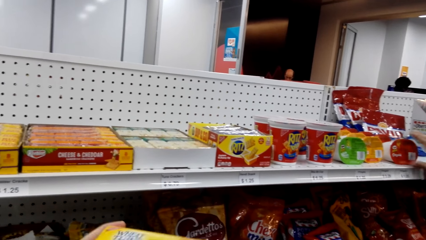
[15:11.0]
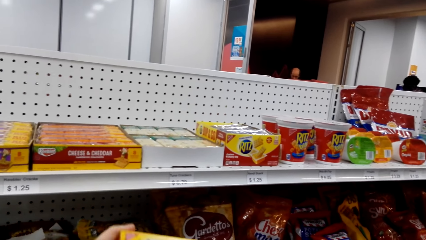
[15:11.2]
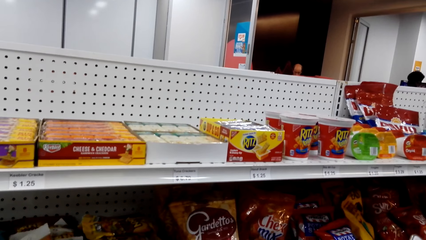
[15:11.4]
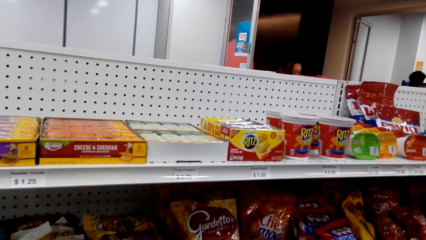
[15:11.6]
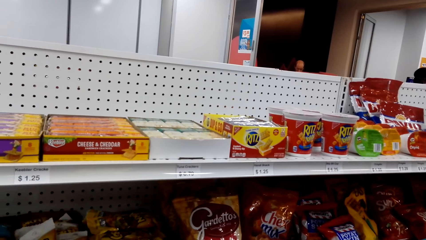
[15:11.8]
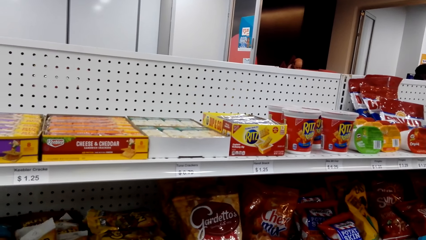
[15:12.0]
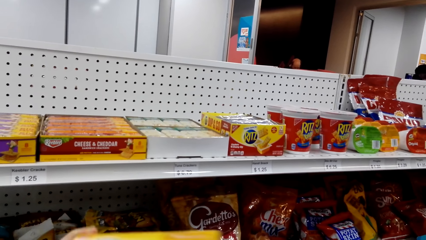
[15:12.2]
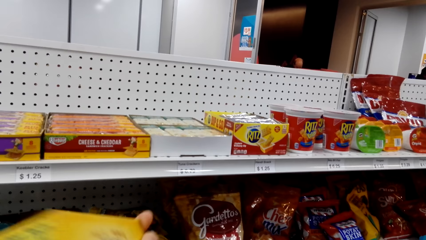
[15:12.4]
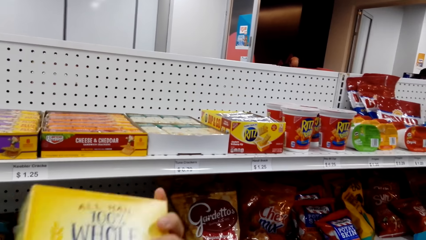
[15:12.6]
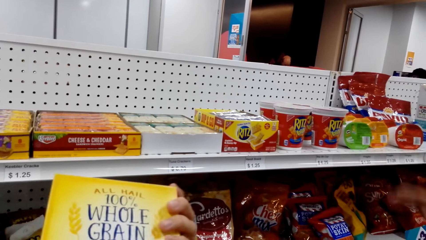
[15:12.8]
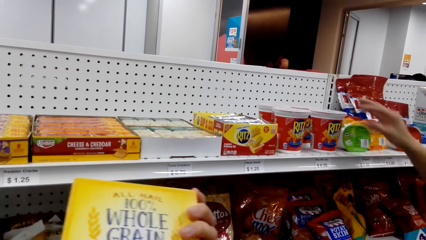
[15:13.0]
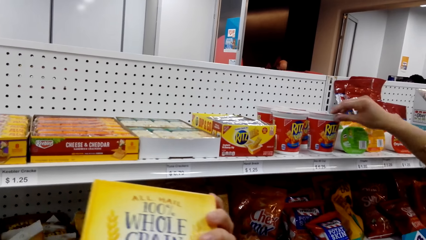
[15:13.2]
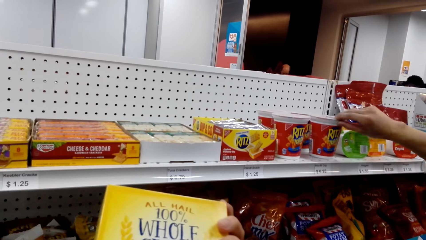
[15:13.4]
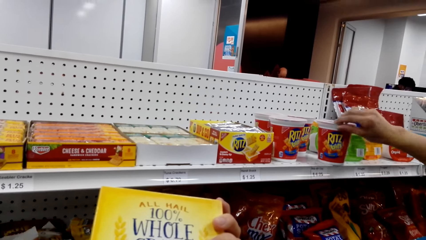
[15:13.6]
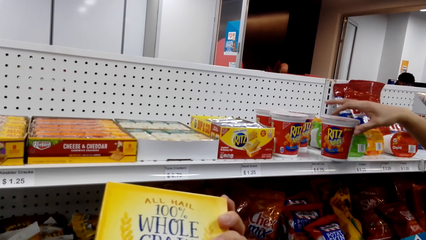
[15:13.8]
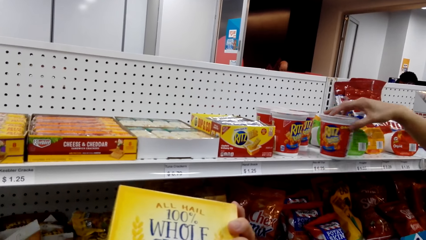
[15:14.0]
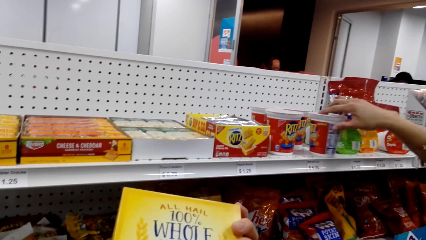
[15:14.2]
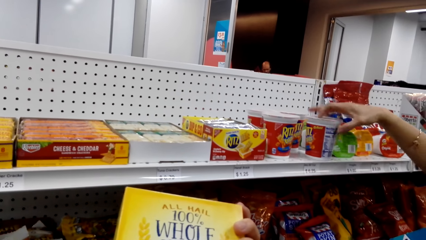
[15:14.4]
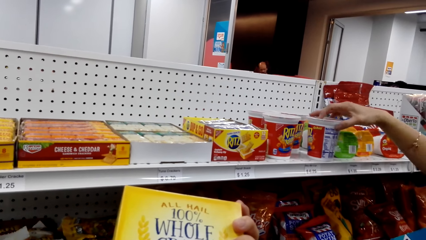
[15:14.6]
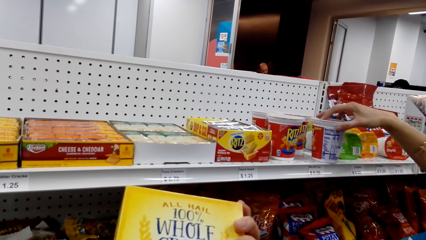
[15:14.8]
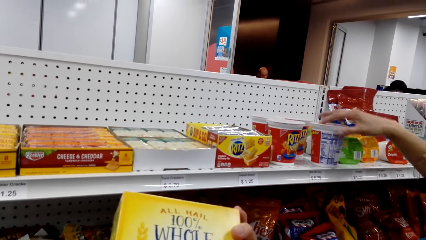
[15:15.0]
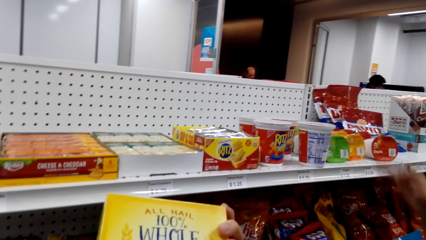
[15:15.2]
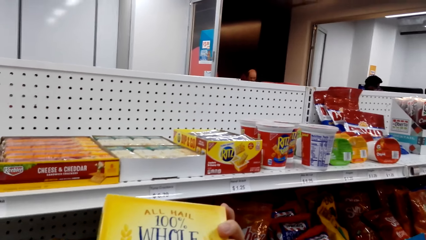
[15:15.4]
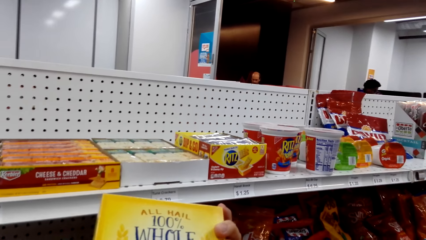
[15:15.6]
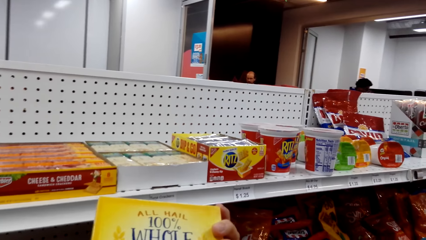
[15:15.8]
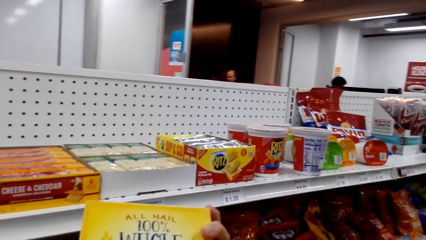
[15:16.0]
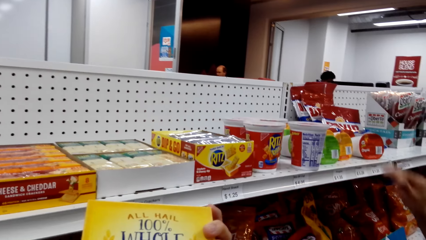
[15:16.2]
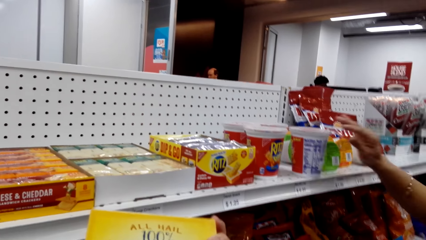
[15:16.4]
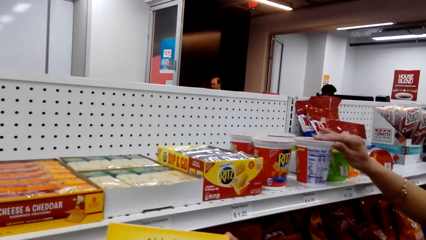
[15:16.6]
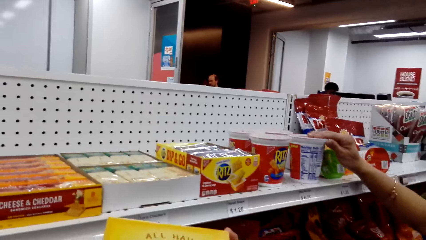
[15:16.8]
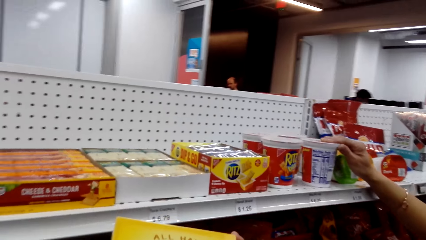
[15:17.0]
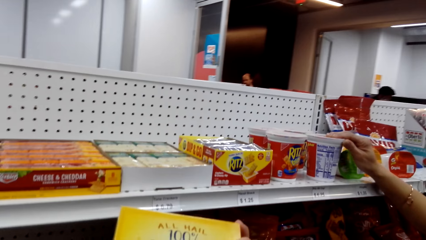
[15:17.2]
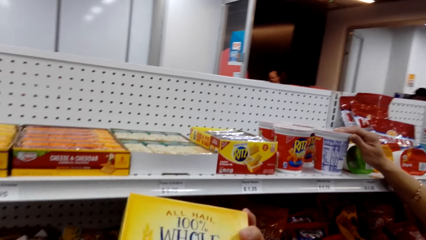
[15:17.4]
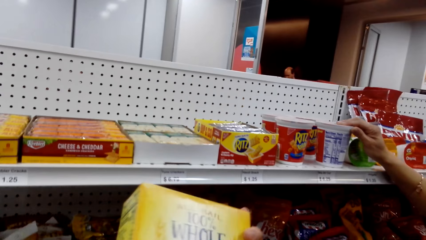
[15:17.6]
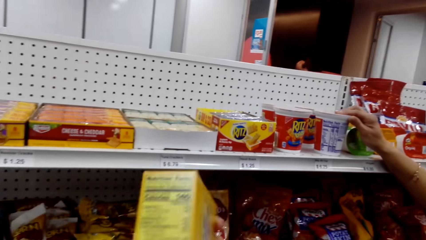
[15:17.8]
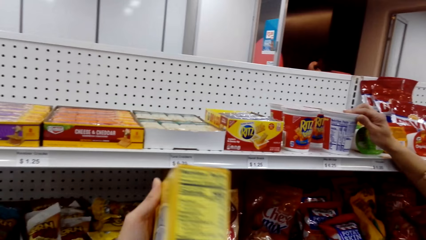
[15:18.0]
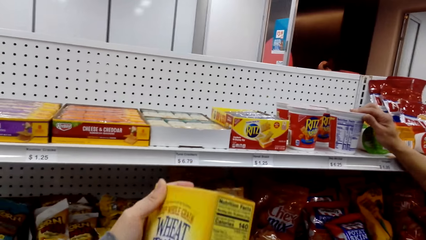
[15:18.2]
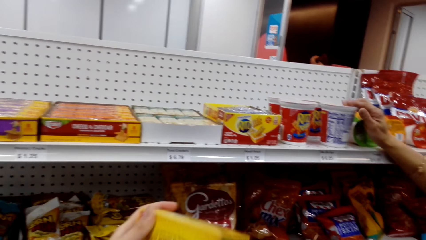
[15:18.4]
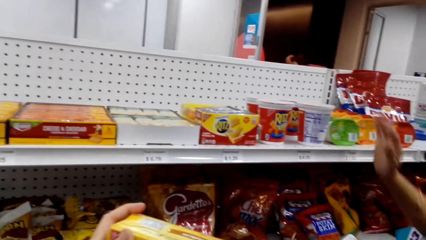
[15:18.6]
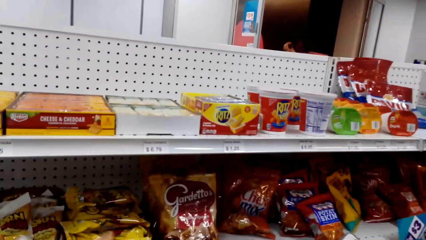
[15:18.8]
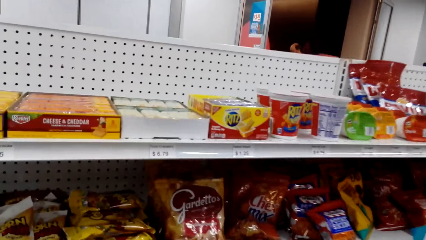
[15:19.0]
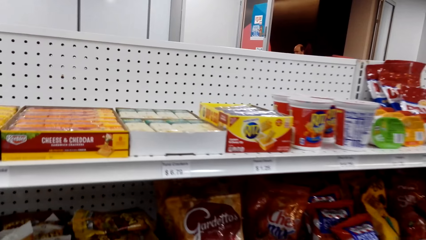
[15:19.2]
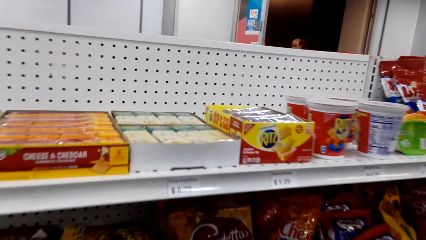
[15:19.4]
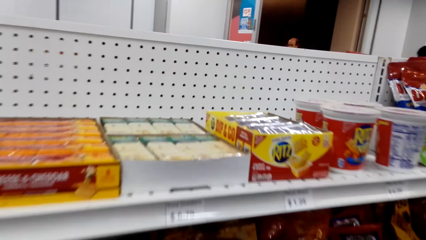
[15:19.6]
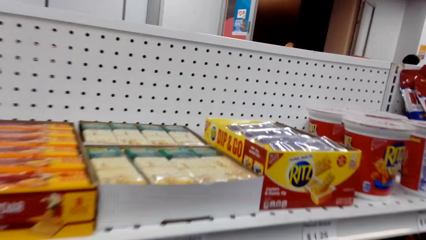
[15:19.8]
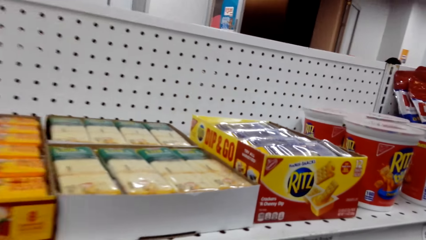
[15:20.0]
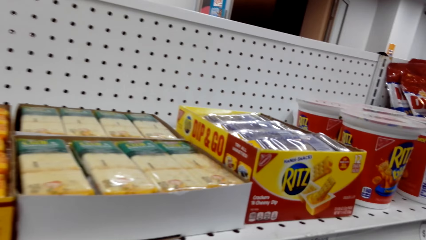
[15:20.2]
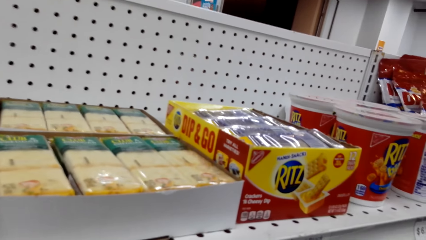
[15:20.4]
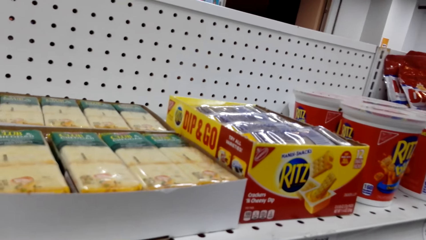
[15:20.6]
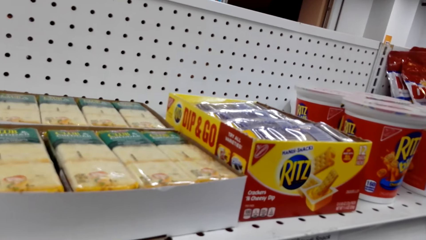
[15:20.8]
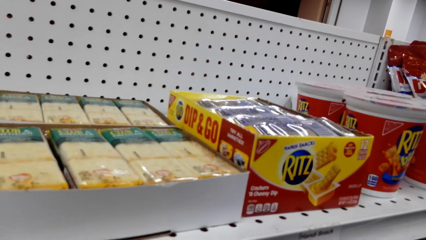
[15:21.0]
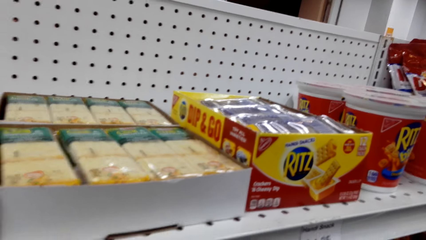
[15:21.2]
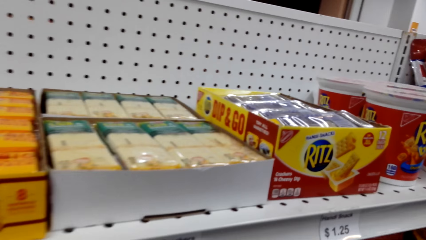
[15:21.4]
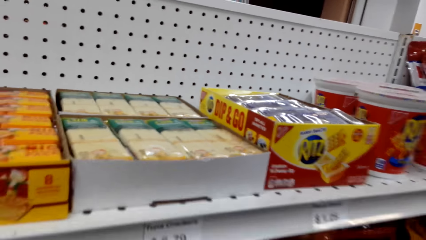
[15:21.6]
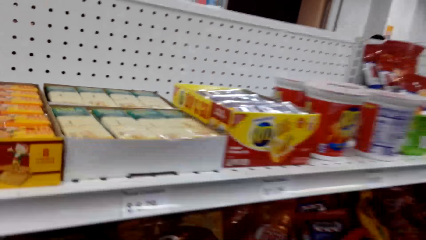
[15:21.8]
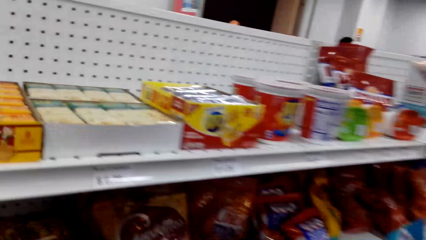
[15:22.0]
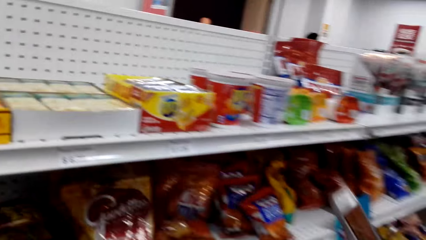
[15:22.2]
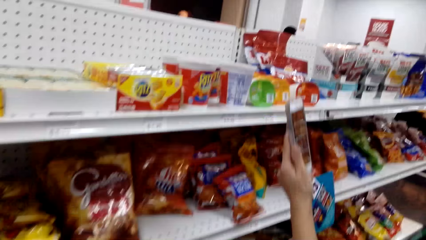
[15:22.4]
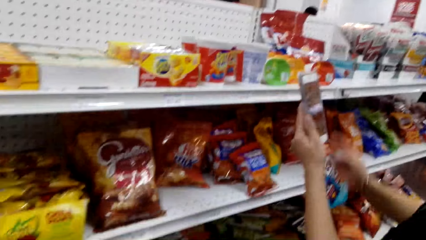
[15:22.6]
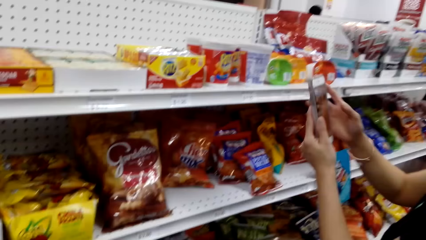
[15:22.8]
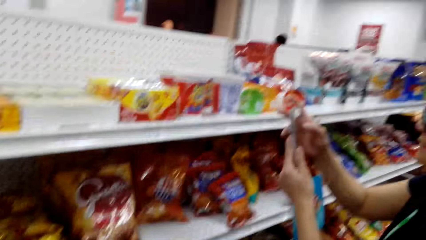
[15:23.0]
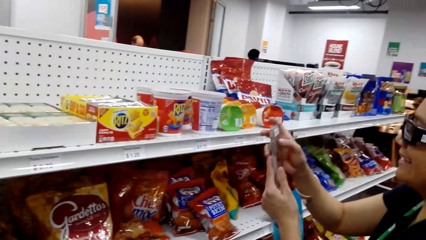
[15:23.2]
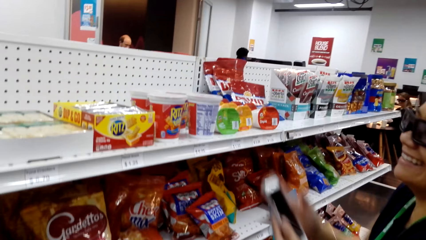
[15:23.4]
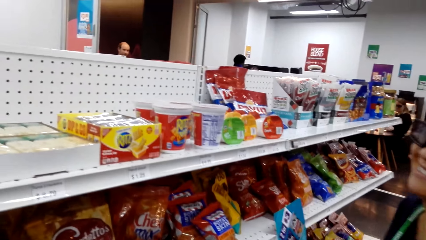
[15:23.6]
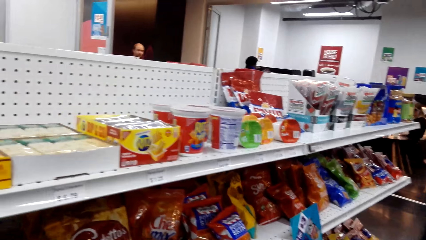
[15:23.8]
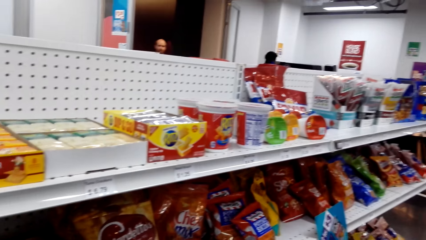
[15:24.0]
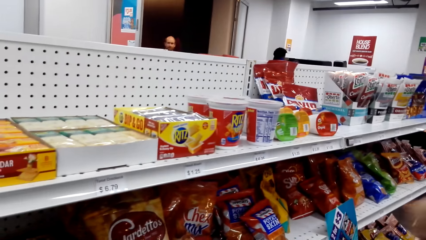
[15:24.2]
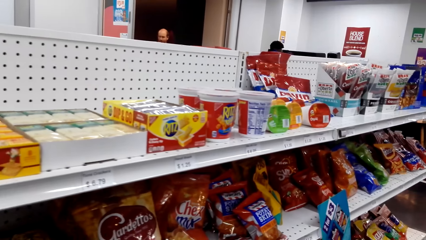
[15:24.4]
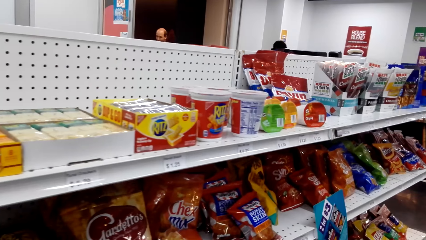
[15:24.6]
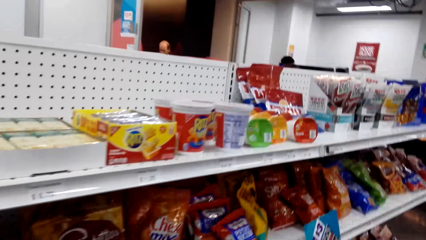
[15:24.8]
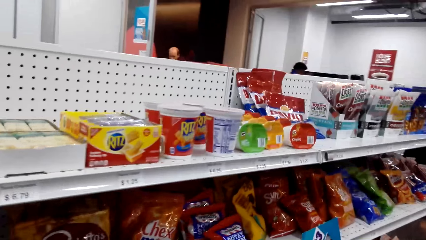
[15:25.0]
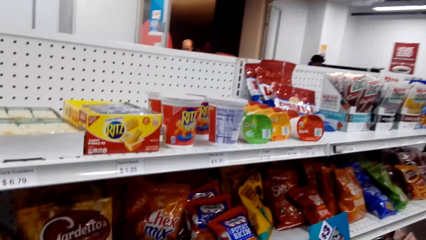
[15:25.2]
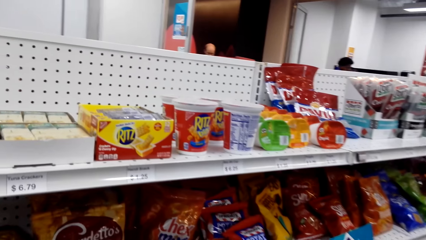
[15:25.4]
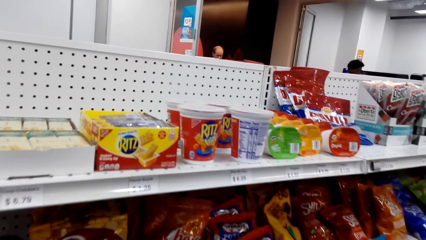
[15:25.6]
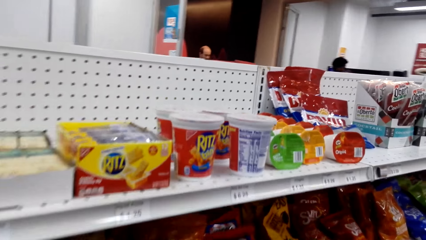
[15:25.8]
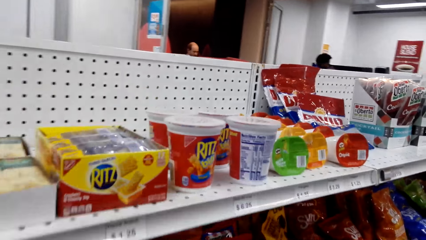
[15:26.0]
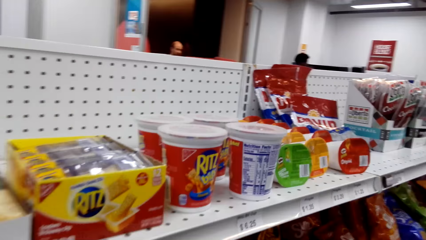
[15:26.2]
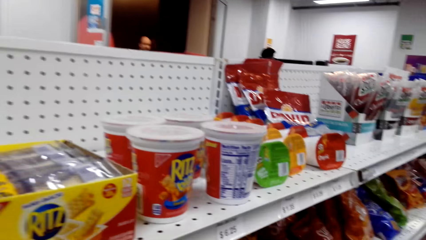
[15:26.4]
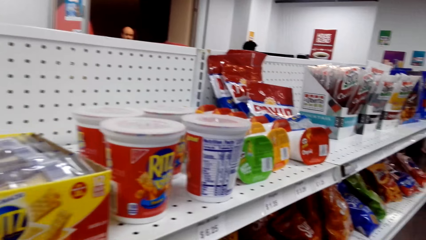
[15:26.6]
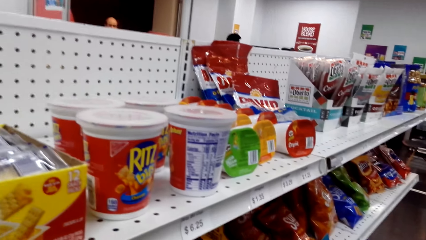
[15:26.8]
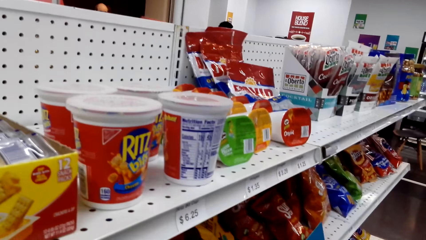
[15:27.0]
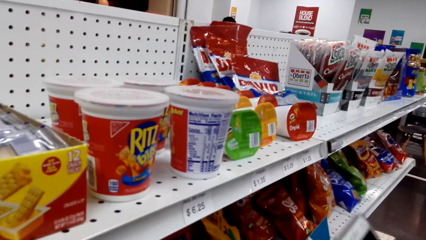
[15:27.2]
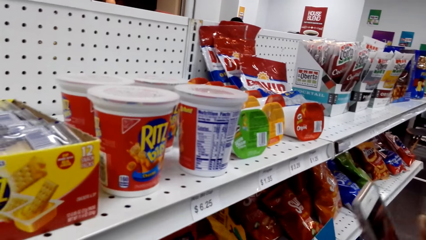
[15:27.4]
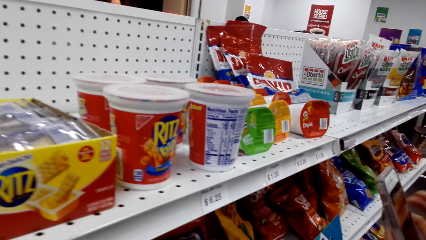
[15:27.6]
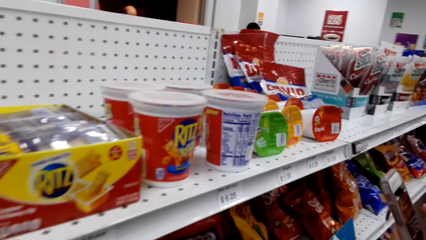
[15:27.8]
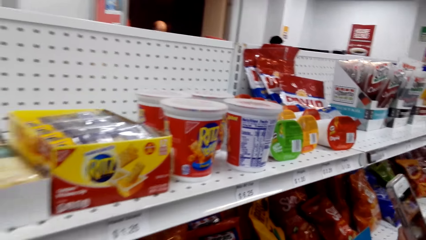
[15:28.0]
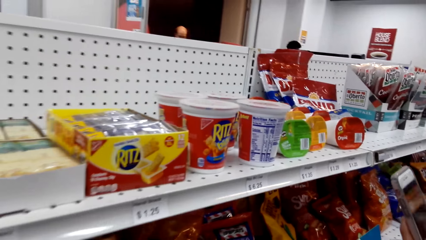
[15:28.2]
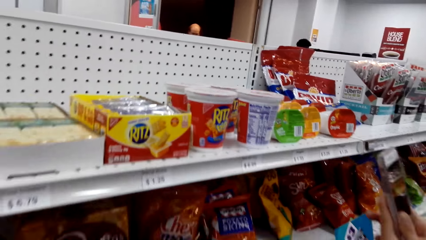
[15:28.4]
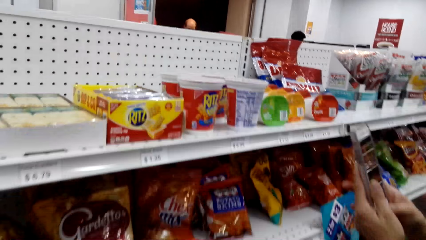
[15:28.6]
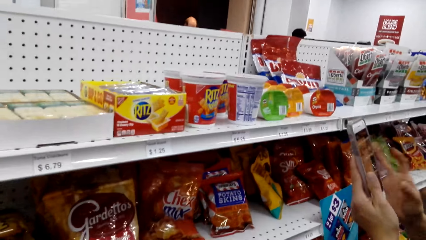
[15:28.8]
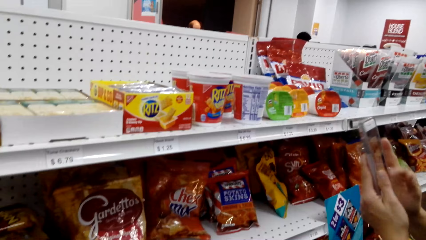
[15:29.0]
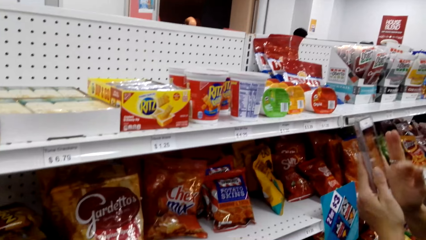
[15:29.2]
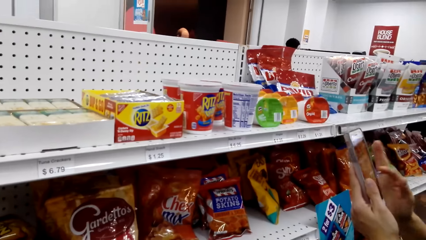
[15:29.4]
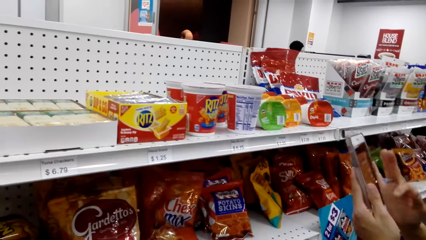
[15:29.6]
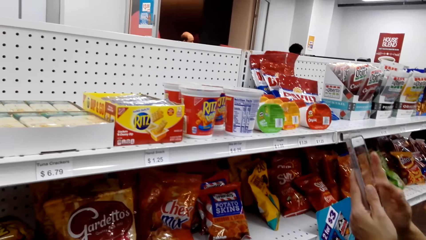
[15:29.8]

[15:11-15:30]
The camera wearer lifts the box. A woman touches the Ritz. She touches the Ritz again. The camera wearer looks around. The woman holds a phone and operates the phone. The camera wearer looks at the items in the shelves. The woman operates the phone again.
